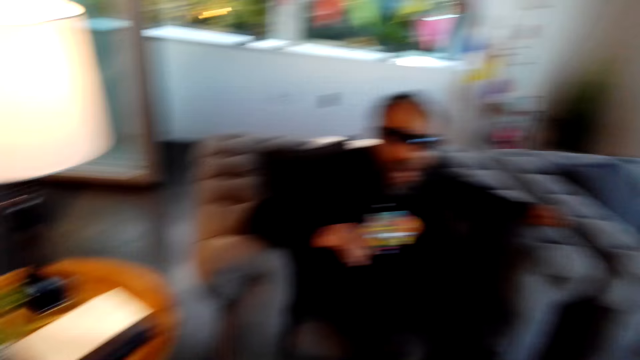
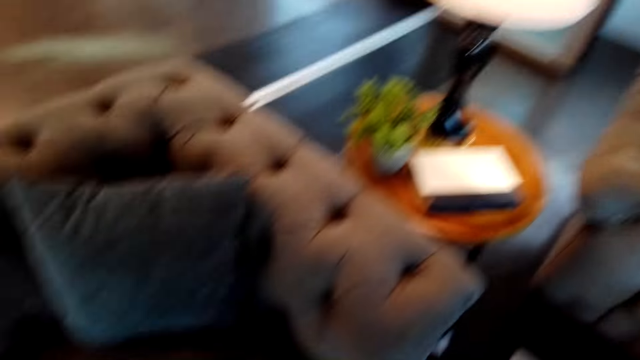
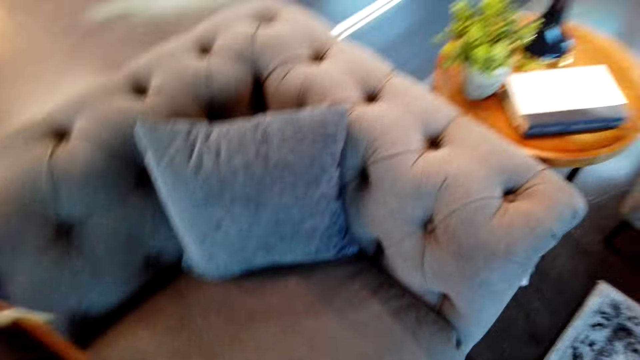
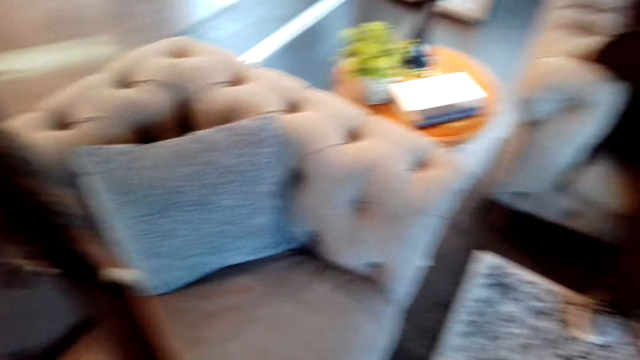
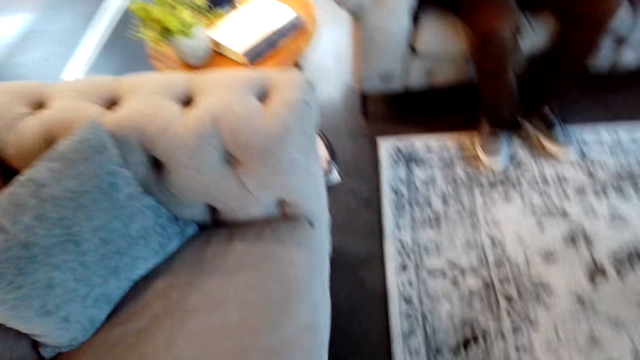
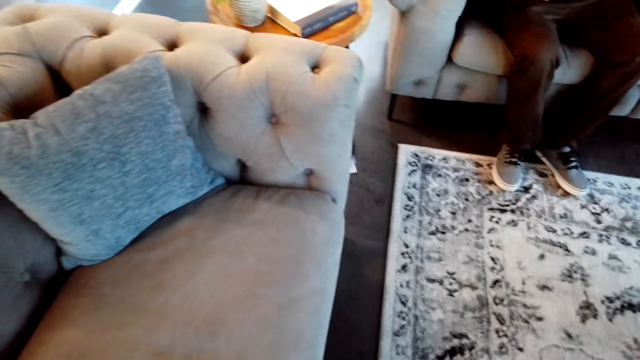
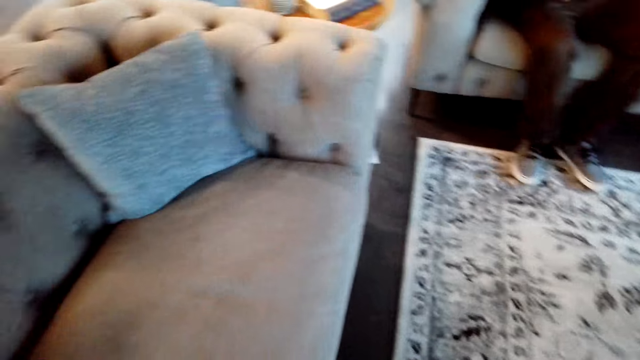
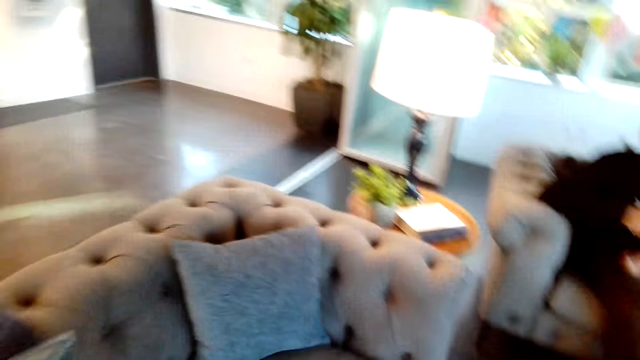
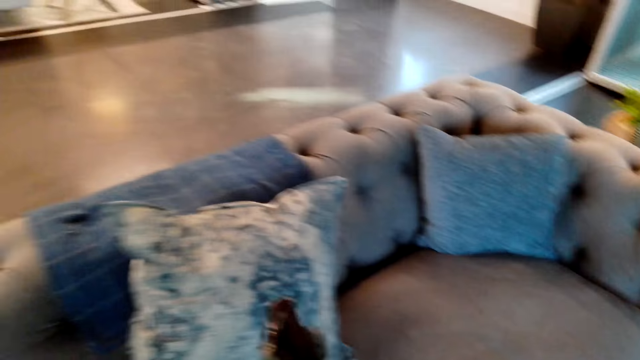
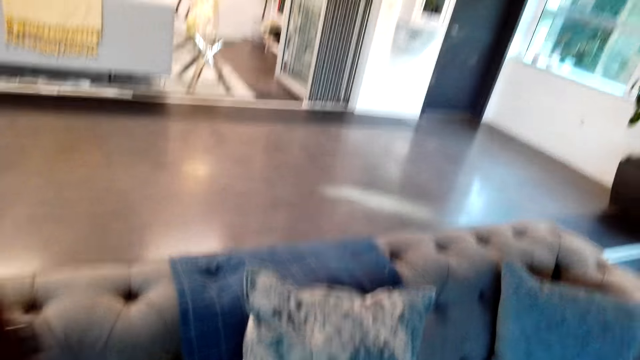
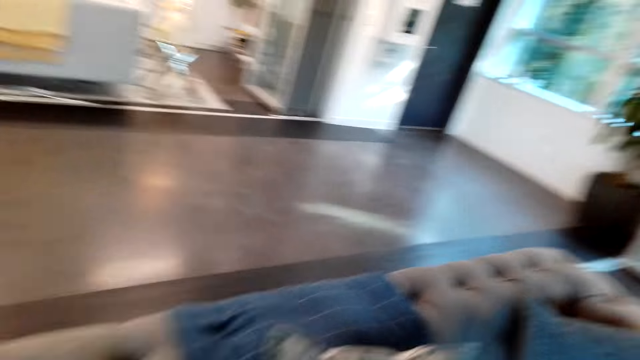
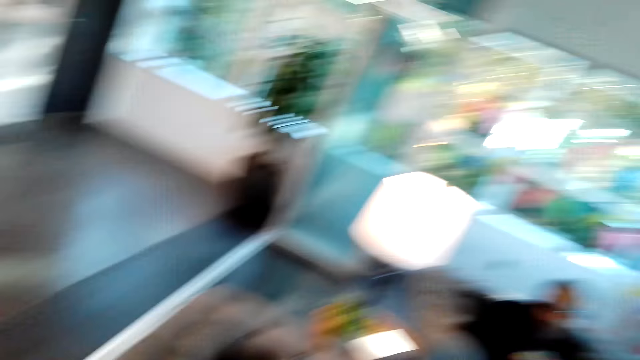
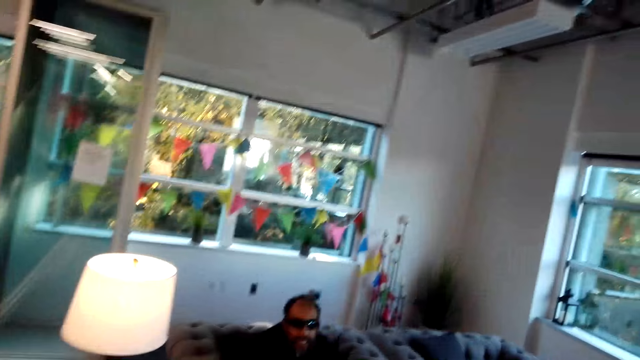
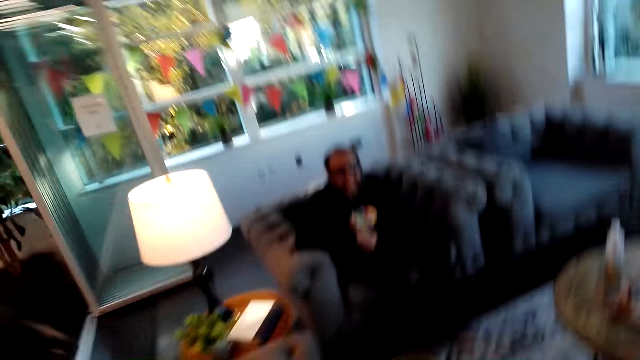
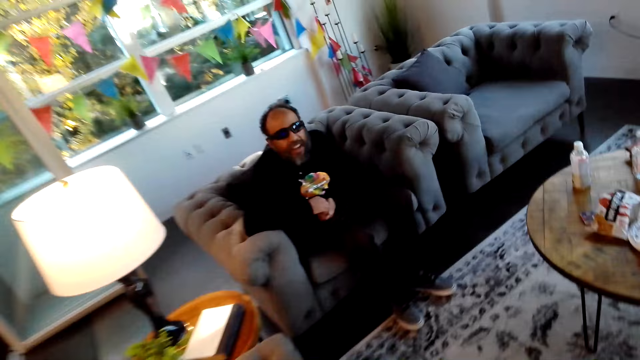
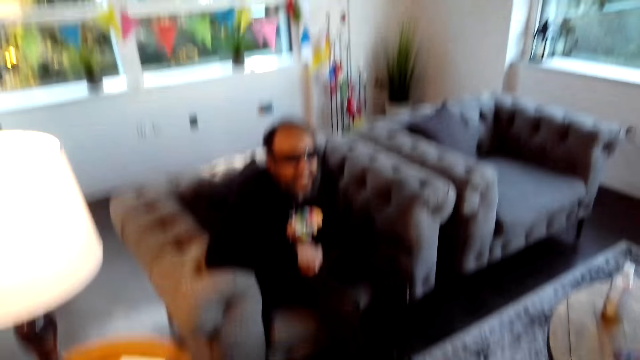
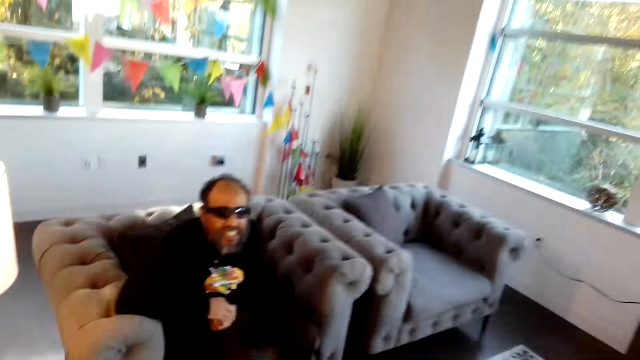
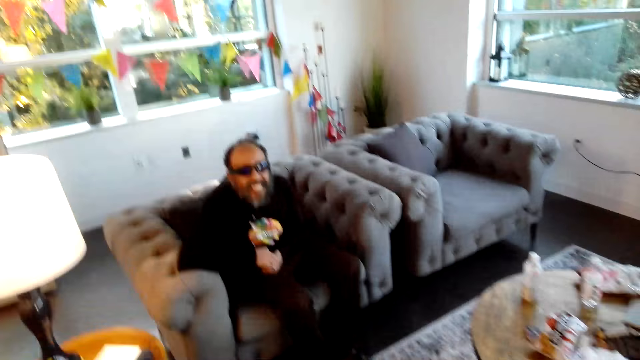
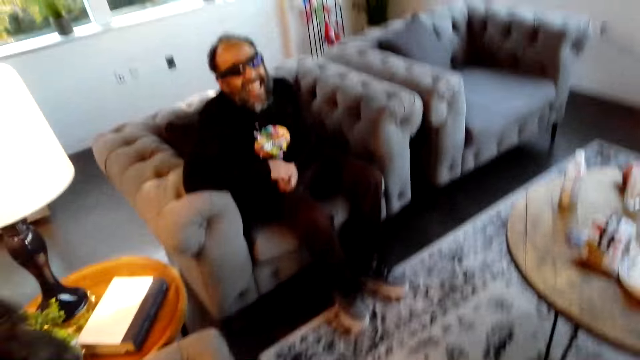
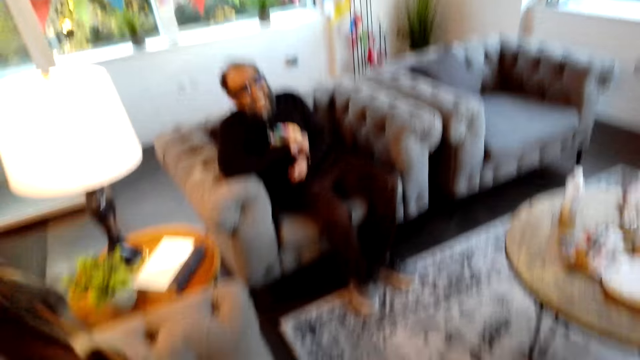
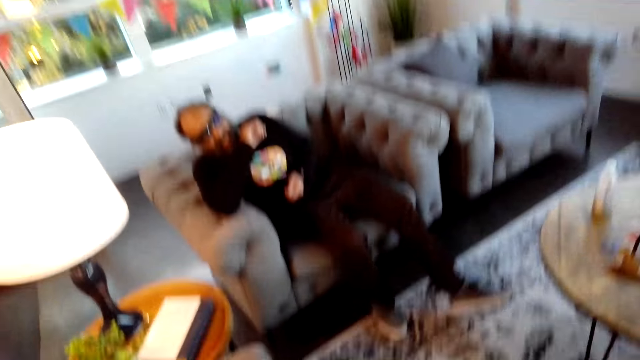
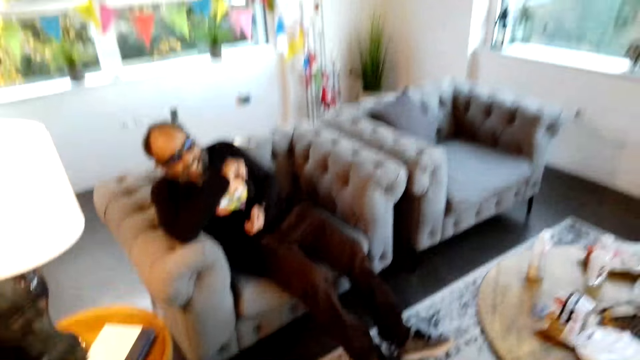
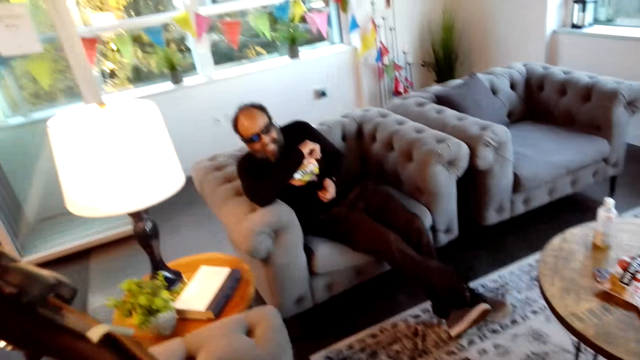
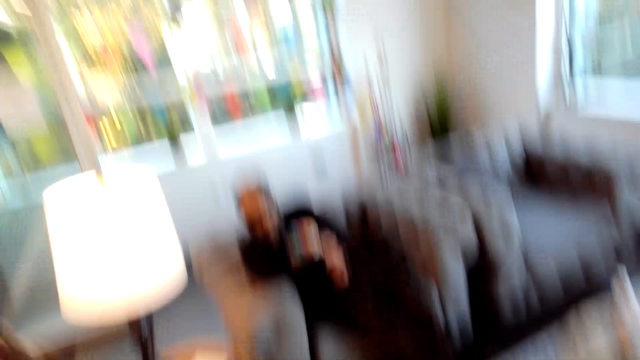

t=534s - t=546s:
A man sits on the couch. The camera wearer moves a guitar. The man sits on the couch. The camera wearer plays the guitar. They sit on a sofa. They move the guitar. They look around. The man sits on the couch. The camera wearer plays the guitar. The man moves around.

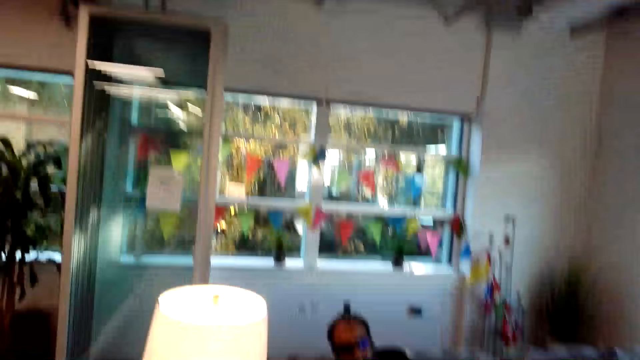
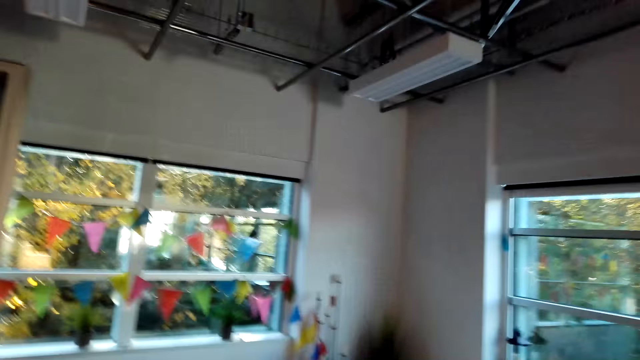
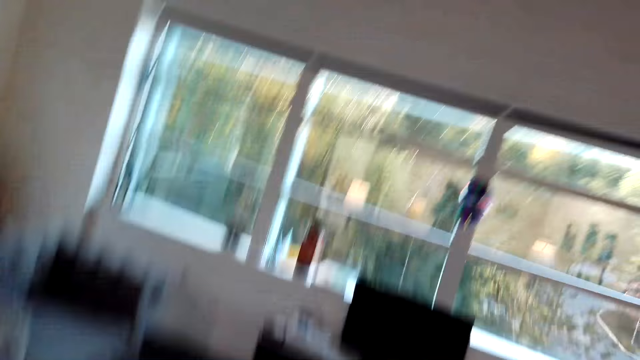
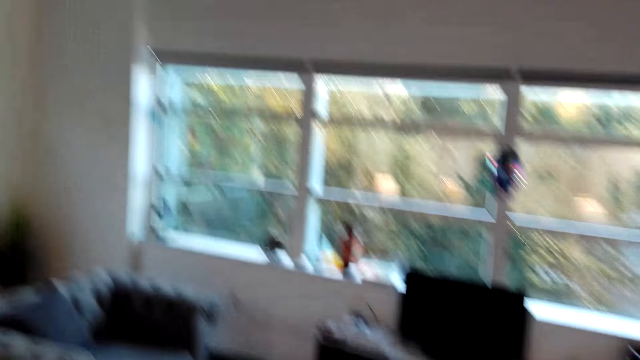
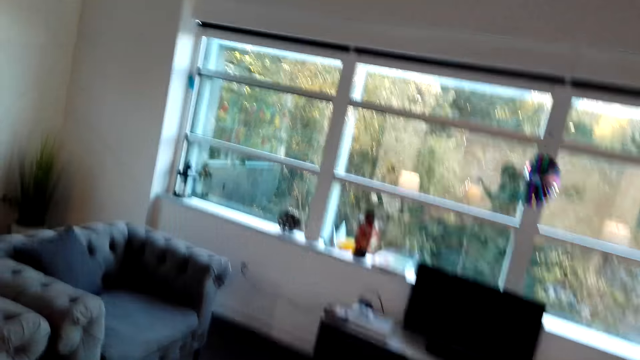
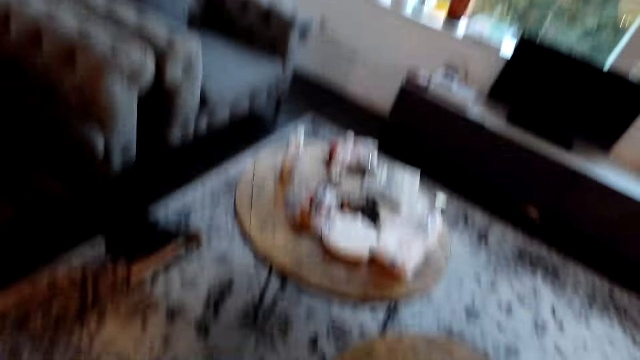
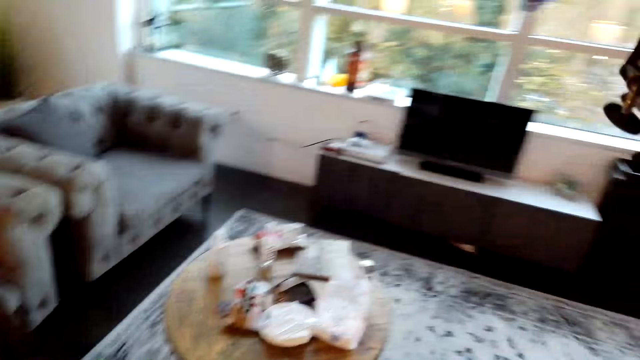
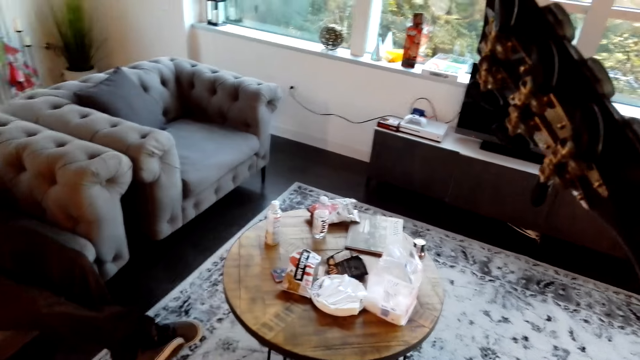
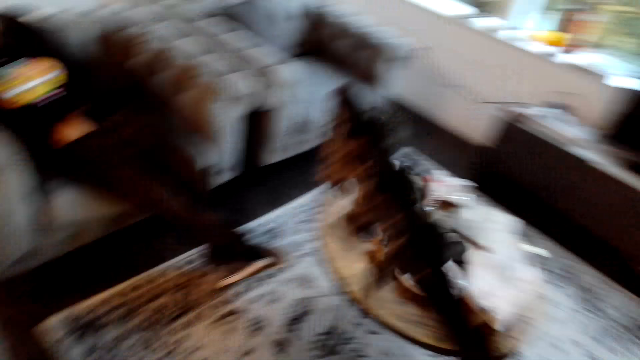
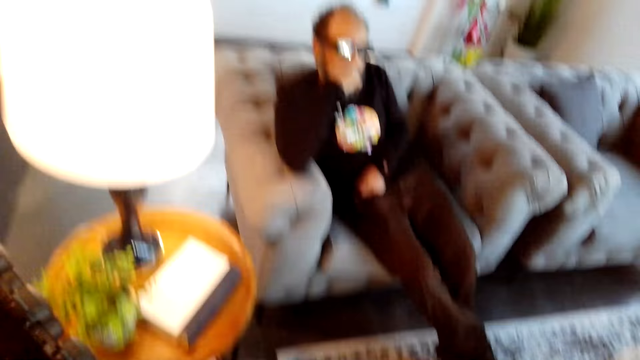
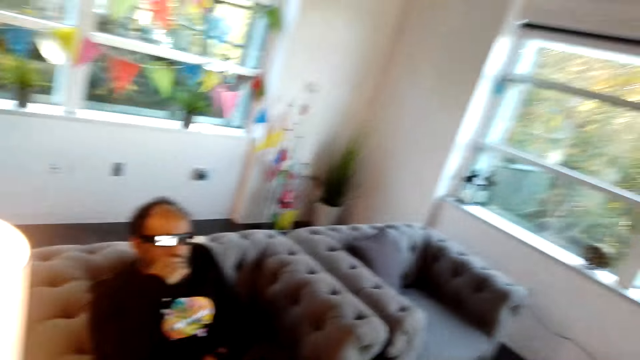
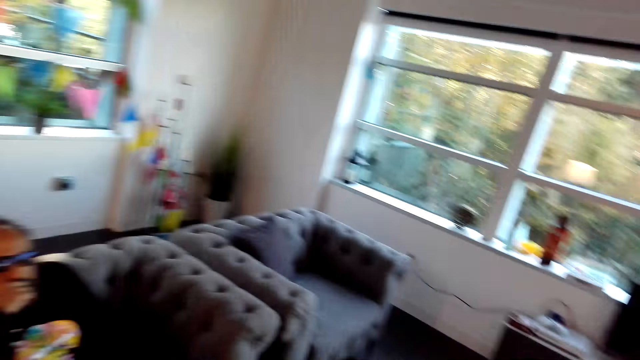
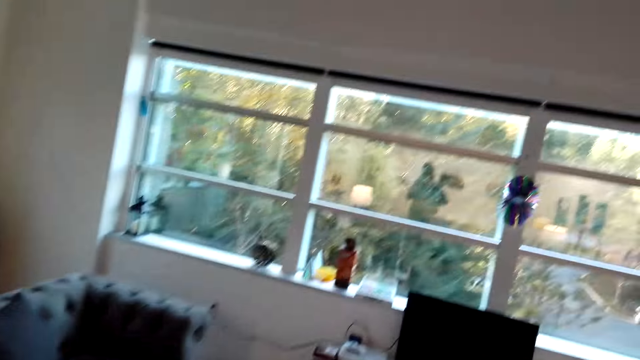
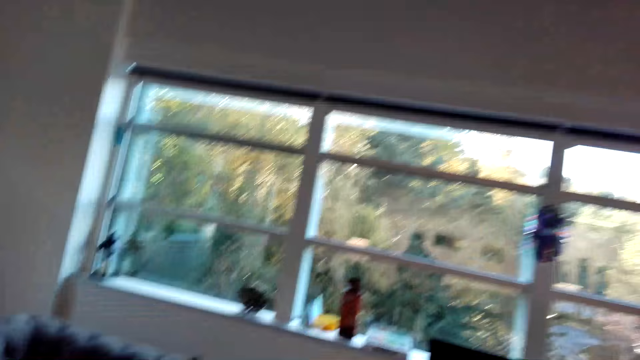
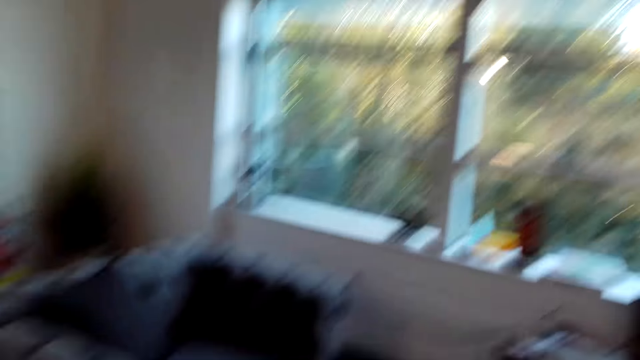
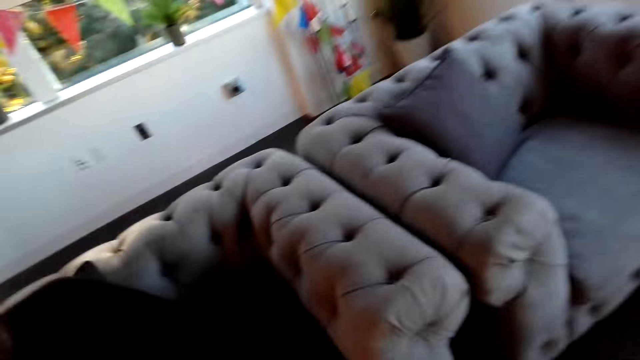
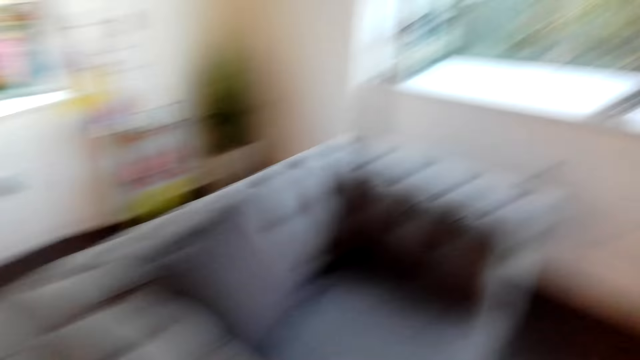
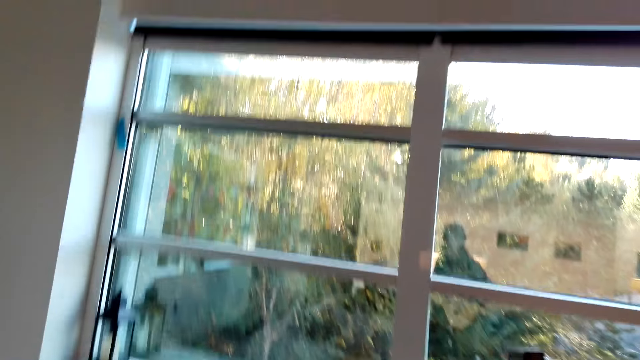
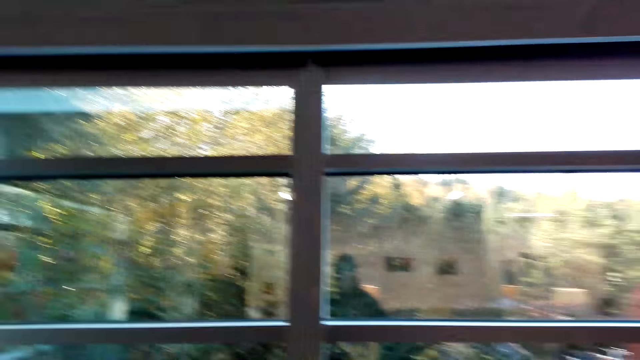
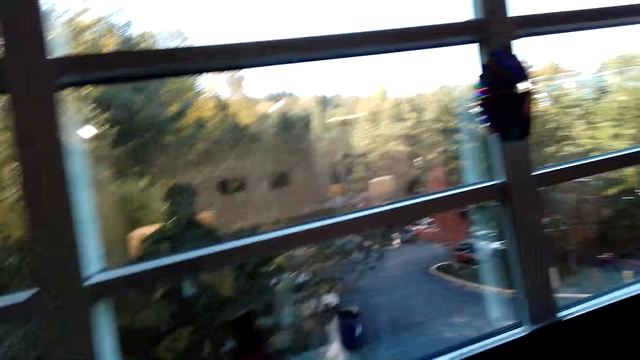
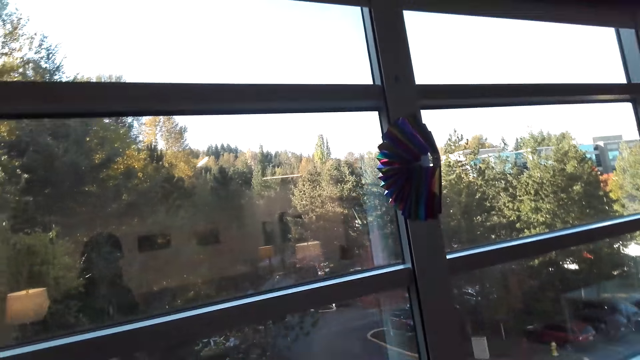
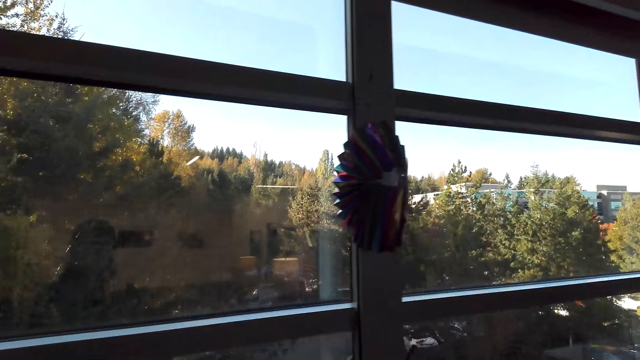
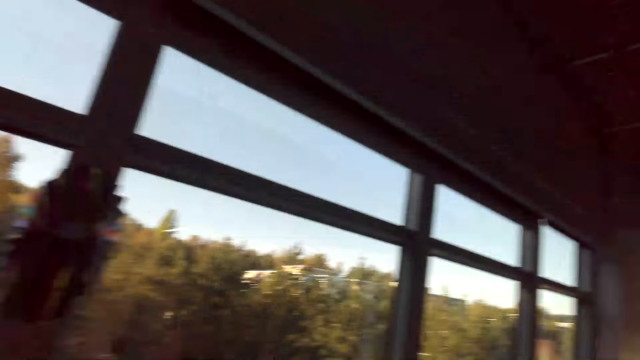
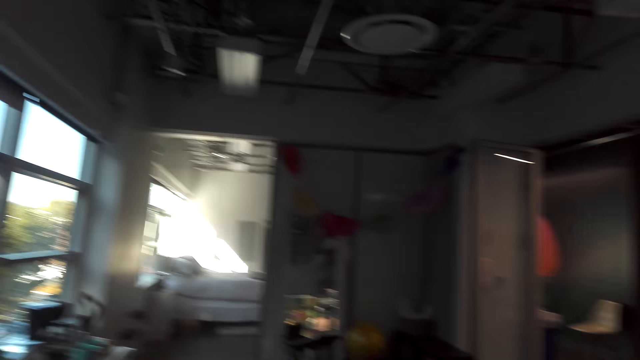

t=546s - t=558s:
A man sits on the couch. The camera wearer looks around a room. The man sits on the couch. The camera wearer moves a guitar. The man puts something in the mouth. The man sits on the couch. The camera wearer plays the guitar. They walk in the house.
